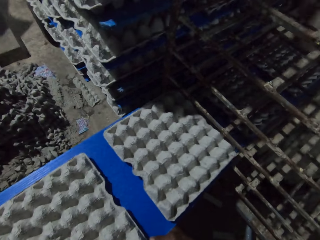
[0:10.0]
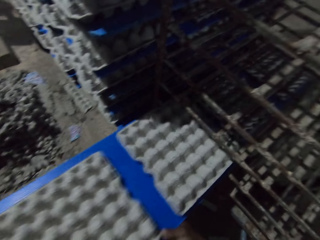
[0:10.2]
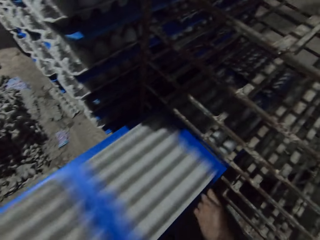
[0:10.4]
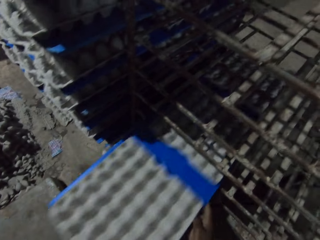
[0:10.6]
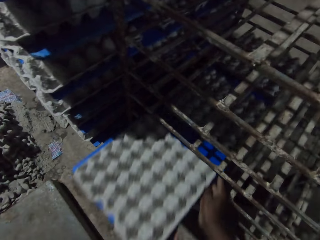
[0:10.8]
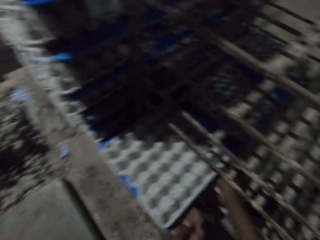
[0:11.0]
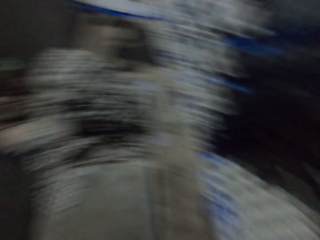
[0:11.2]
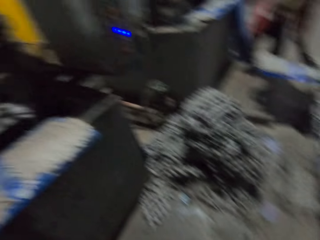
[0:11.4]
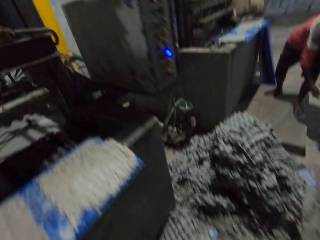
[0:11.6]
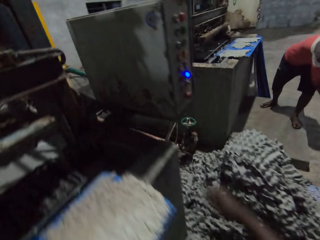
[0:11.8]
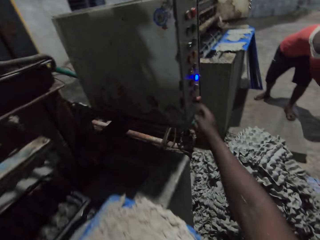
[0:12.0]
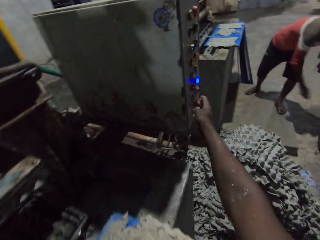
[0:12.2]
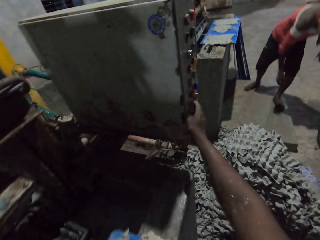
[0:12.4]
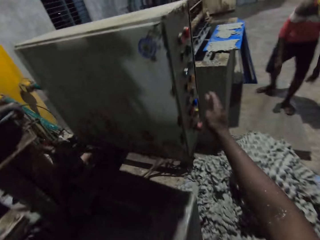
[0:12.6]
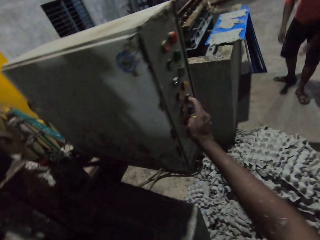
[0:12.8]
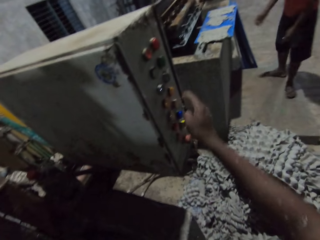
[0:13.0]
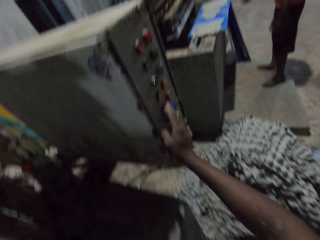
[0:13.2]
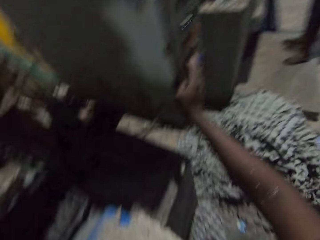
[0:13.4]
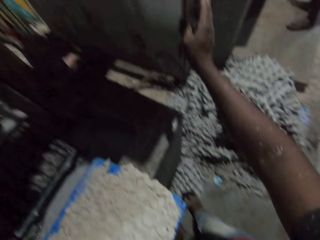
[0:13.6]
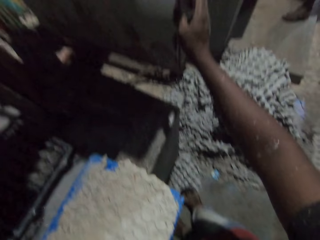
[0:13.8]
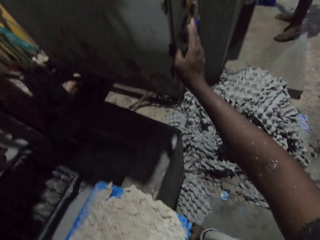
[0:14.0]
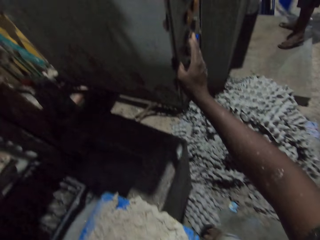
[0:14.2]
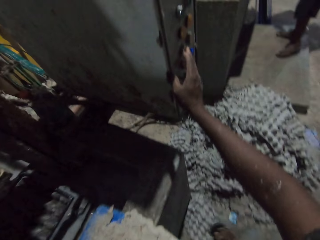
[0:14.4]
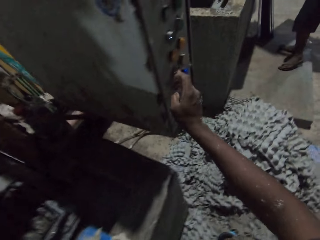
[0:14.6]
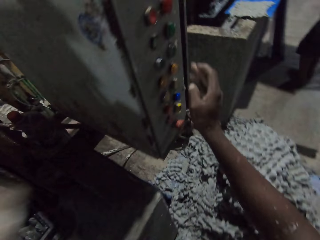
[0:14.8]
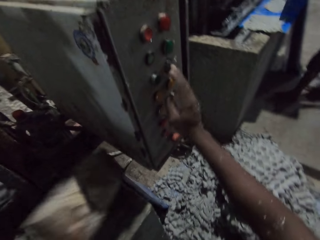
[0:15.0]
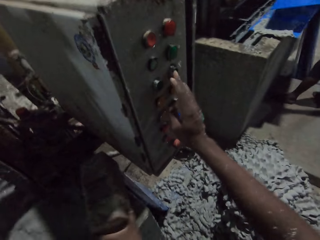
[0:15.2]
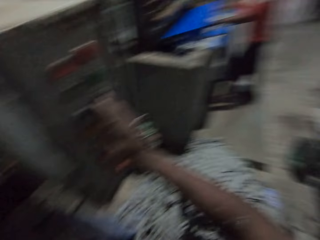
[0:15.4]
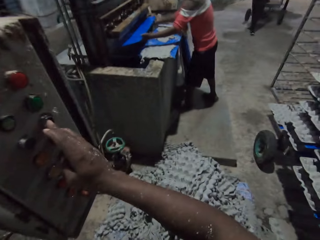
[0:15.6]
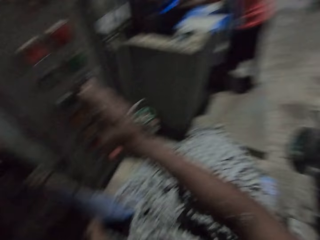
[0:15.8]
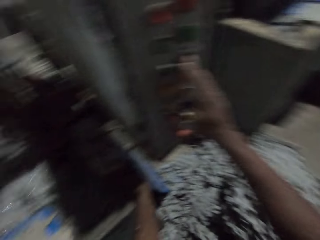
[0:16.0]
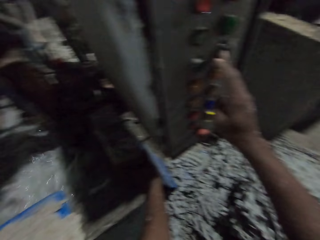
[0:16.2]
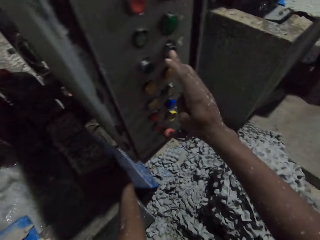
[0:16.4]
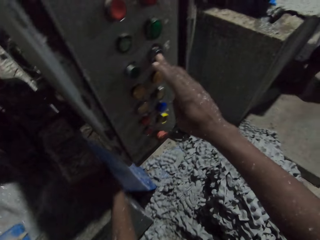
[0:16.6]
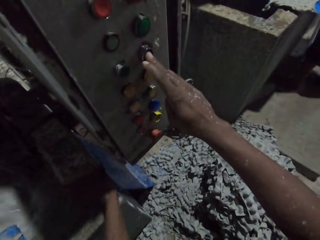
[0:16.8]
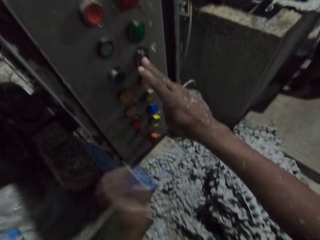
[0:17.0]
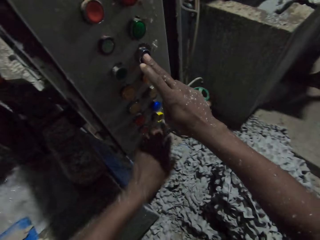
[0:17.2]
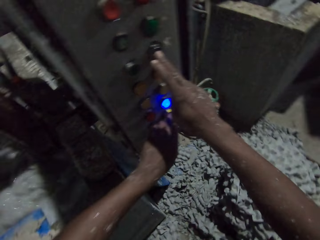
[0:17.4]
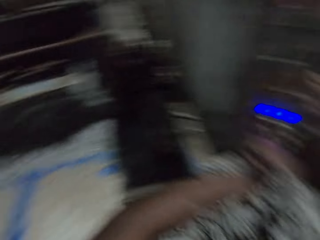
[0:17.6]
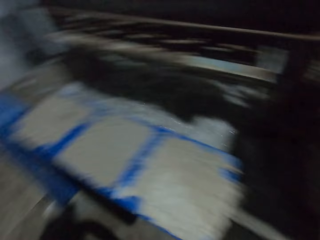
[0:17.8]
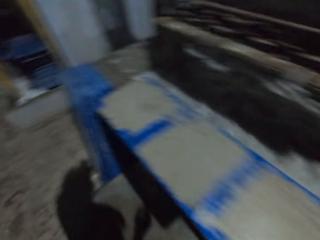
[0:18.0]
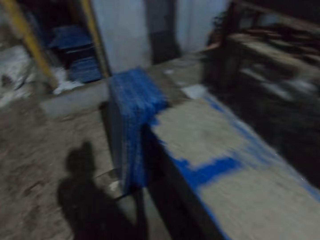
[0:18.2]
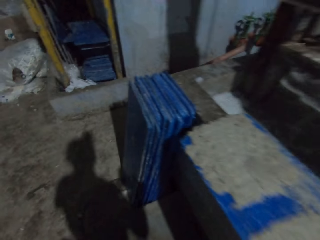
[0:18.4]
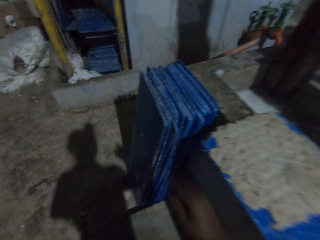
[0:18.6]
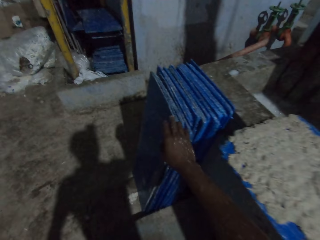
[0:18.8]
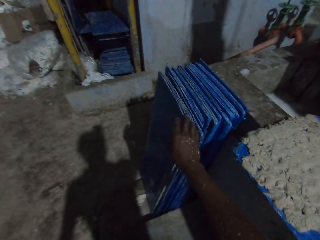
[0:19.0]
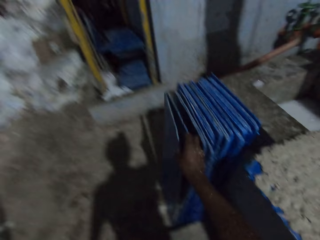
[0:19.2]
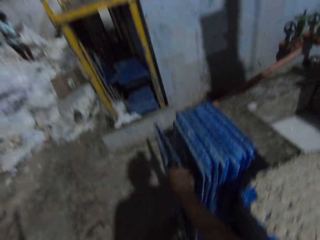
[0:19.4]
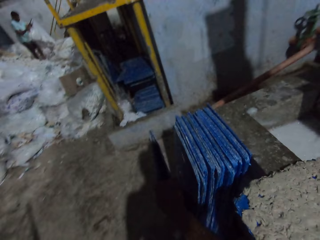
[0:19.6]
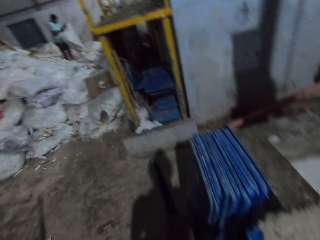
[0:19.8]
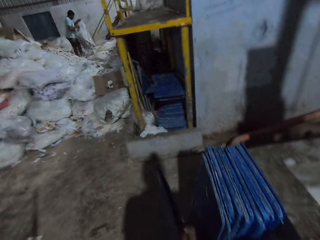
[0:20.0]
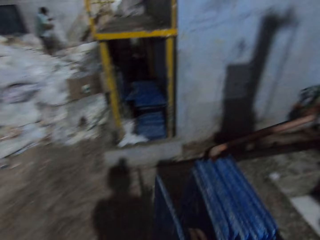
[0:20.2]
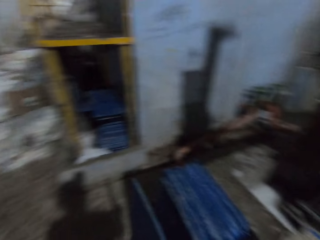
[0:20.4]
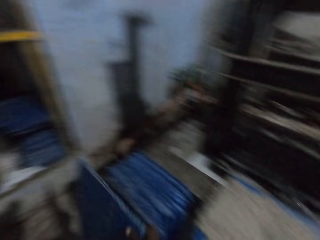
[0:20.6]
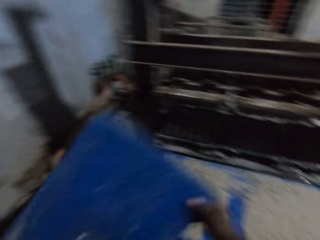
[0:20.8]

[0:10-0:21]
The man drops the polypropylene plastic of egg cartons on a rack with his hands. The camera wearer operates the controller on the egg carton making machine with his right hand. The man picks a polypropylene plastic from the ground with his right hand. The camera wearer picks a stone from the ground with his left hand. He drops the stone on the egg carton making machine with his left hand. The man collects some egg cartons from the egg carton making machine with the polypropylene plastic in his hands. The camera wearer operates the controller on the egg carton making machine with his left hand. He walks toward the plastic boards. He picks a polypropylene plastic from the ground with his right hand.

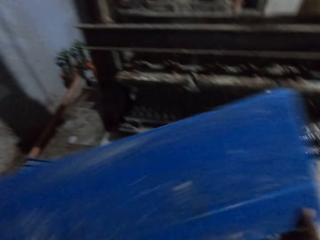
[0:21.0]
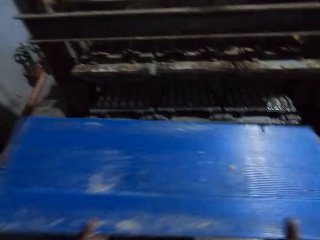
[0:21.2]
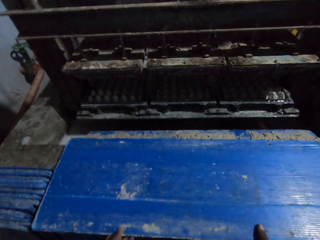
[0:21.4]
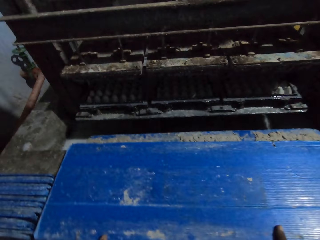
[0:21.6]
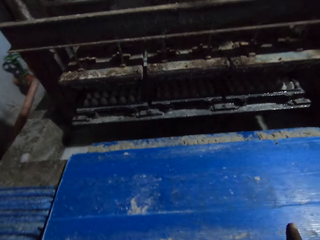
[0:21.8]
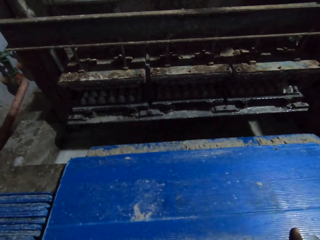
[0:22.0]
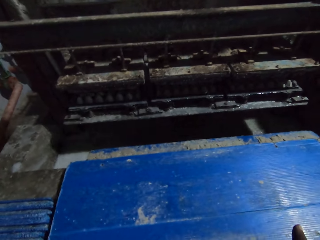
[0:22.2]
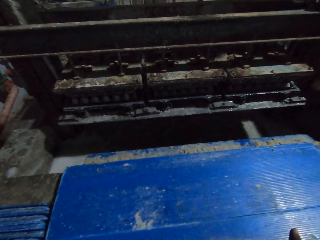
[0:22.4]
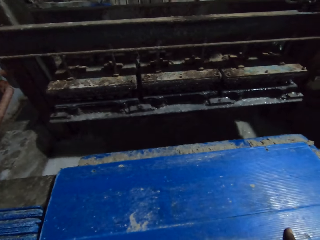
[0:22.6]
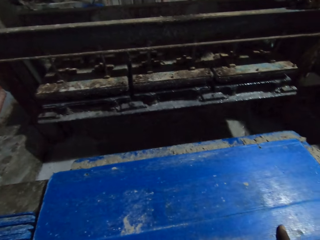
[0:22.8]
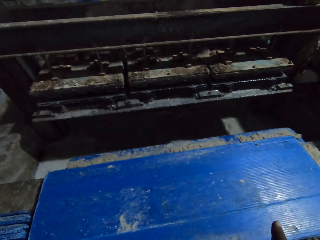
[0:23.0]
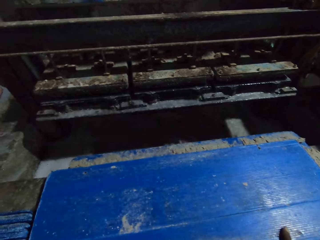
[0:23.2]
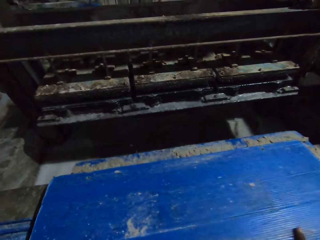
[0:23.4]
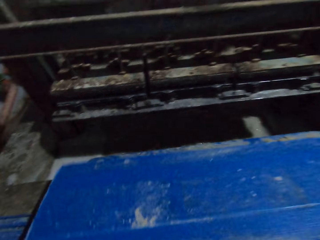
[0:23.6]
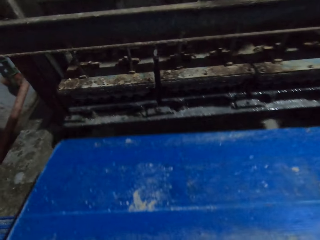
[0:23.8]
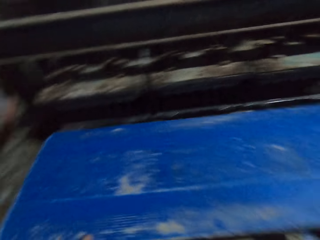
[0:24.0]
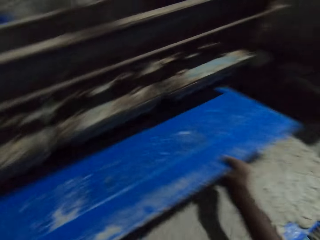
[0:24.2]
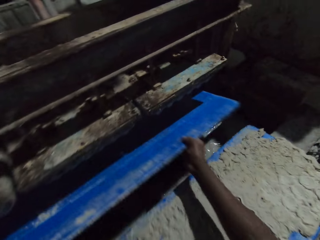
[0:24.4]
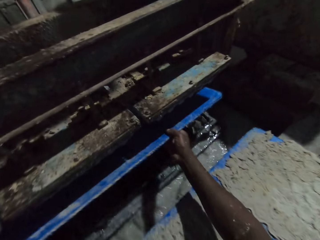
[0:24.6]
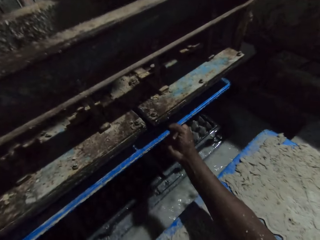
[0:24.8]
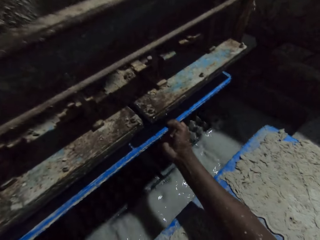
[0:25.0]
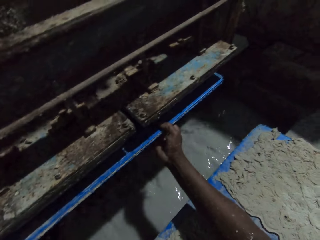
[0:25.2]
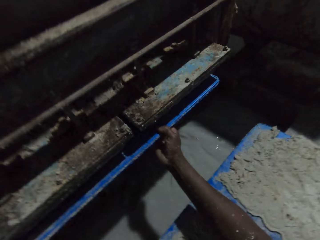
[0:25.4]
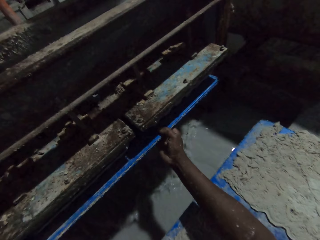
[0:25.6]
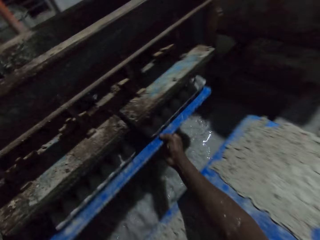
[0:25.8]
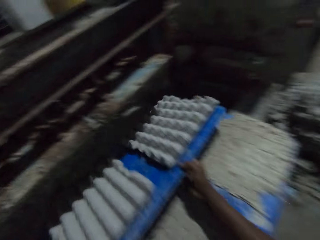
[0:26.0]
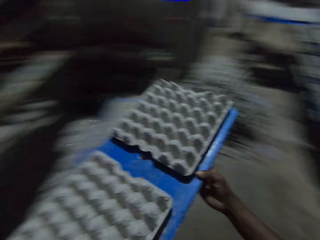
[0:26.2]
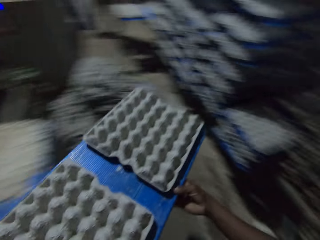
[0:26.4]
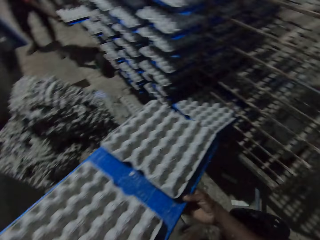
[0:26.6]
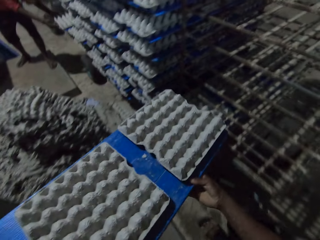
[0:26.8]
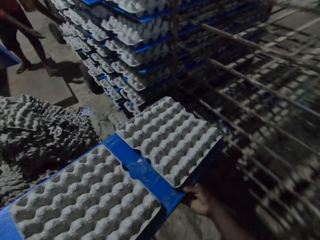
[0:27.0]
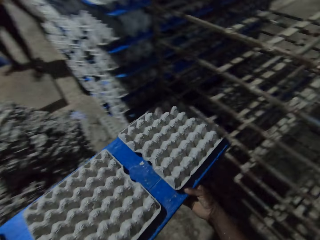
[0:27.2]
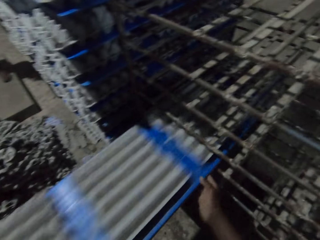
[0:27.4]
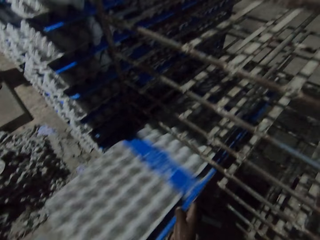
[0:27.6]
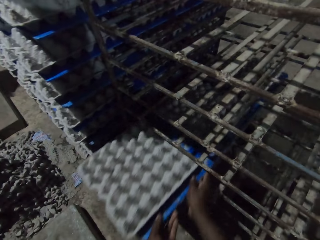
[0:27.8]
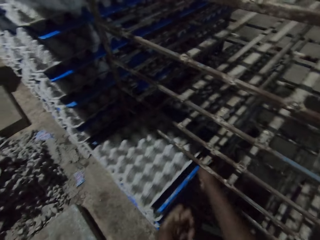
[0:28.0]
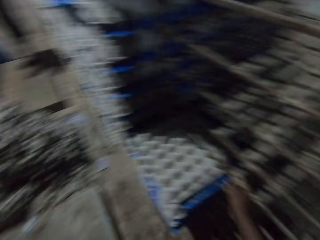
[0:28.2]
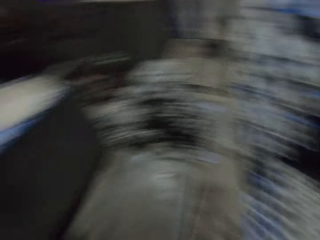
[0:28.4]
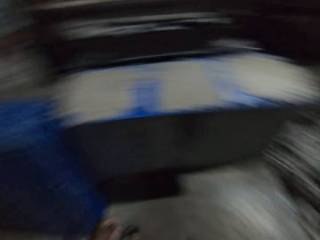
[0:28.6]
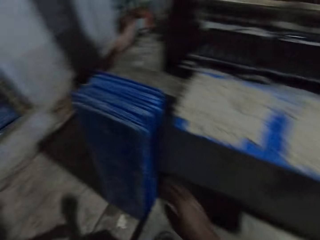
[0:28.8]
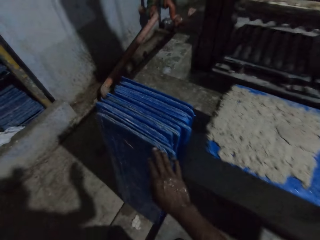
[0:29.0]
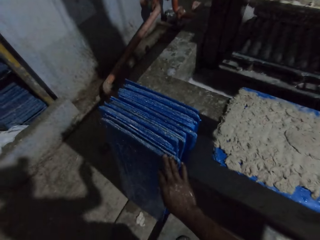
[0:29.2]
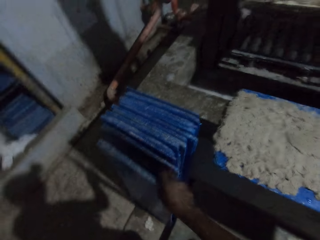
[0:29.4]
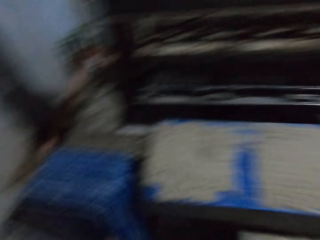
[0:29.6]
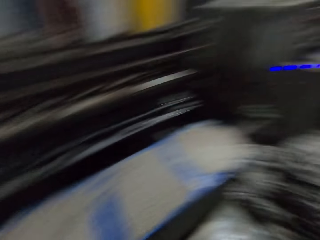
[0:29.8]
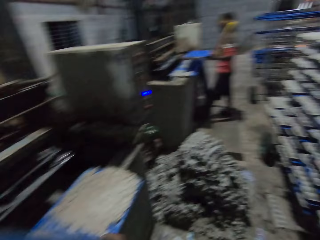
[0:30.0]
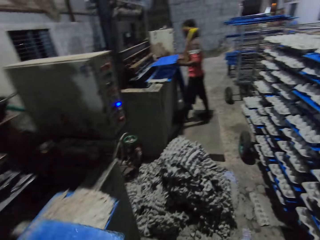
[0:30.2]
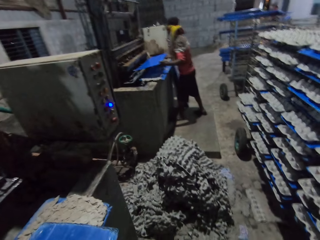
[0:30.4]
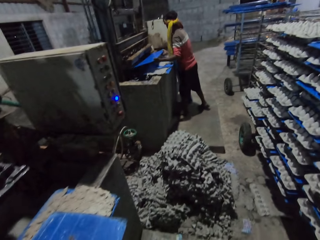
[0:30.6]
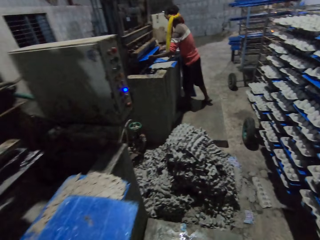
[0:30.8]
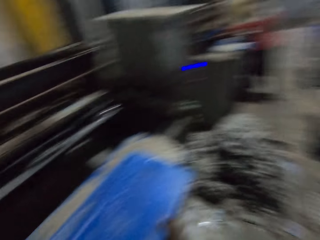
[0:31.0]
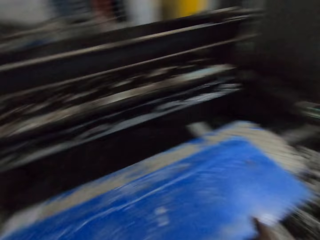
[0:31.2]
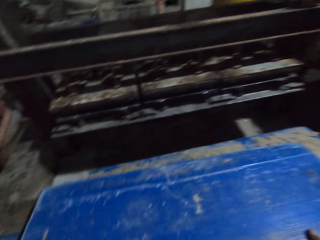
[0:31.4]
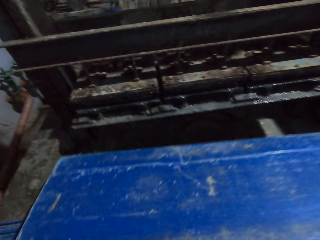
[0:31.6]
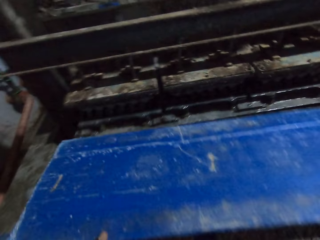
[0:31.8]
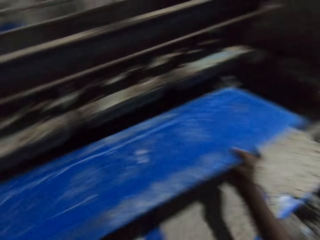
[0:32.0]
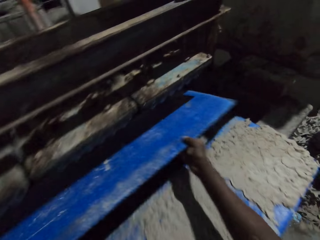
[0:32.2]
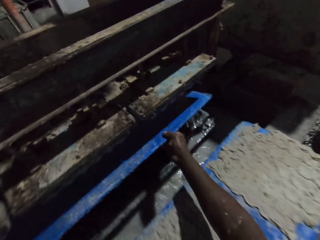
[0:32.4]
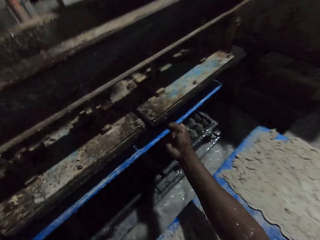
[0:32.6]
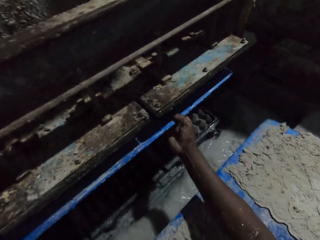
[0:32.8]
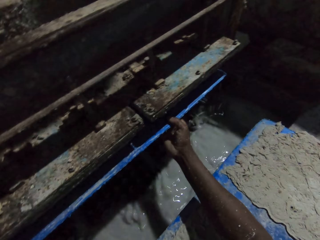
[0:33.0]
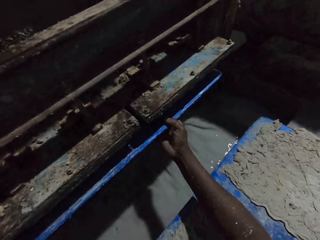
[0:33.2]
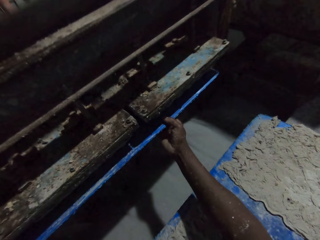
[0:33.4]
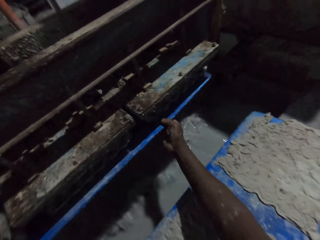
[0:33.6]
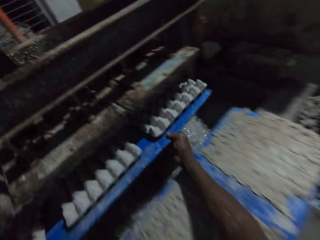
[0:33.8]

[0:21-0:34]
The camera wearer drops the polypropylene plastic or plastic board on a polypropylene plastic of egg cartons on the egg carton making machine with his hands. He picks the polypropylene plastic from the polypropylene plastic of egg cartons with his hands. He collects some egg cartons from the egg carton making machine with the polypropylene plastic in his hands. He pulls the plastic board off the machine. He carries the egg trays with the plastic board. The man drops the polypropylene plastic of egg cartons on the rack with his hands. The camera wearer drops the polypropylene plastic of egg cartons on the rack with his hands. The man picks a polypropylene plastic from the ground with his right hand. The camera wearer walks toward the plastic boards. He picks a polypropylene plastic from the ground with his right hand. He drops the polypropylene plastic on the polypropylene plastic of egg cartons on the egg carton making machine with his hands. The man collects some egg cartons from the egg carton making machine with the polypropylene plastic in his hands. The camera wearer picks the polypropylene plastic from the polypropylene plastic of egg cartons with his hands. He collects some egg cartons from the egg carton making machine with the polypropylene plastic in his hands.
